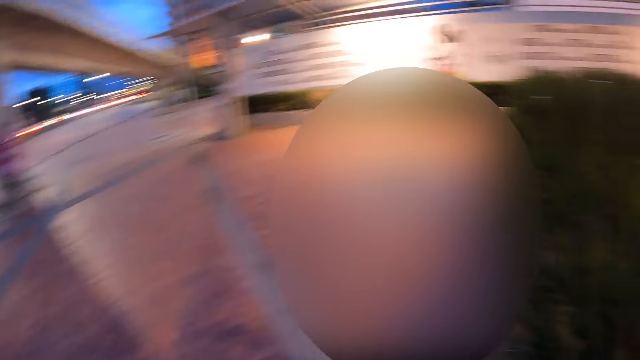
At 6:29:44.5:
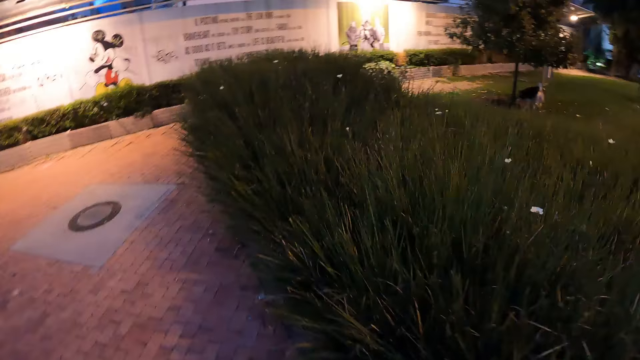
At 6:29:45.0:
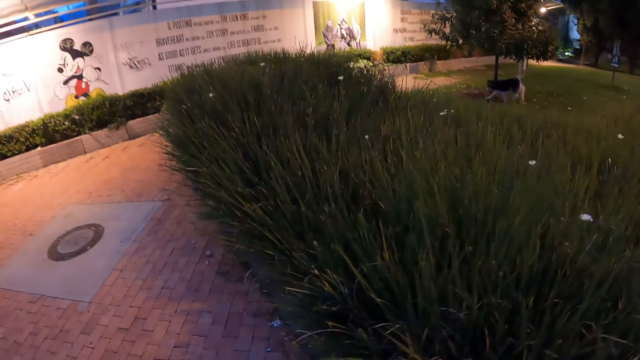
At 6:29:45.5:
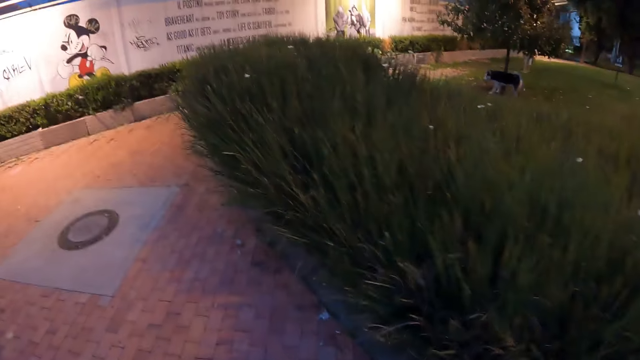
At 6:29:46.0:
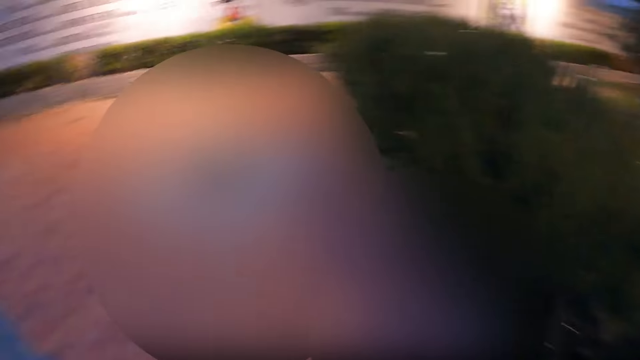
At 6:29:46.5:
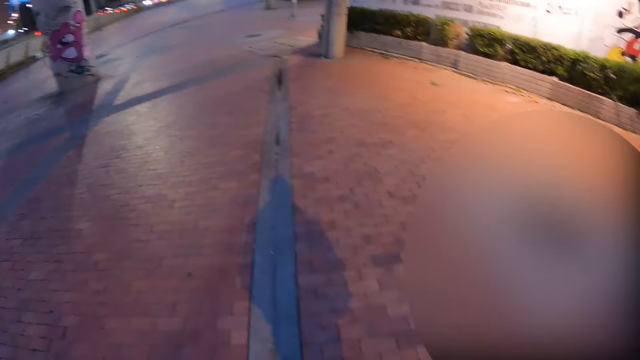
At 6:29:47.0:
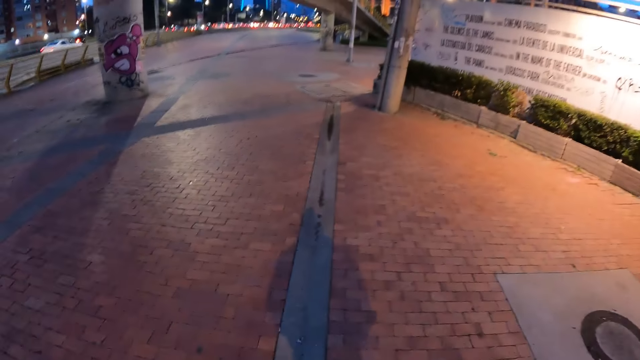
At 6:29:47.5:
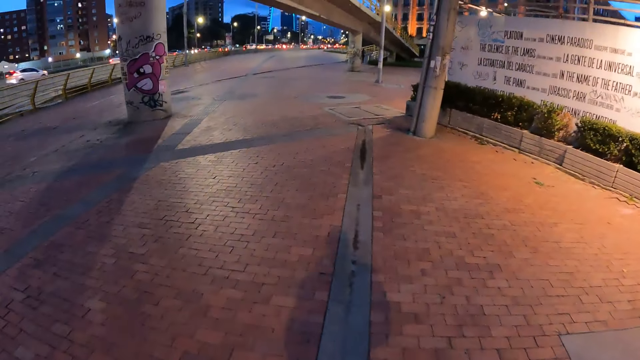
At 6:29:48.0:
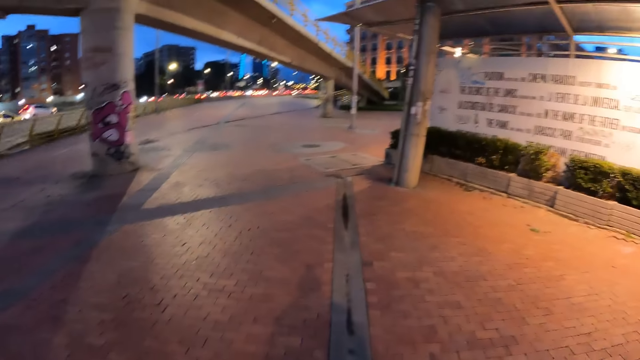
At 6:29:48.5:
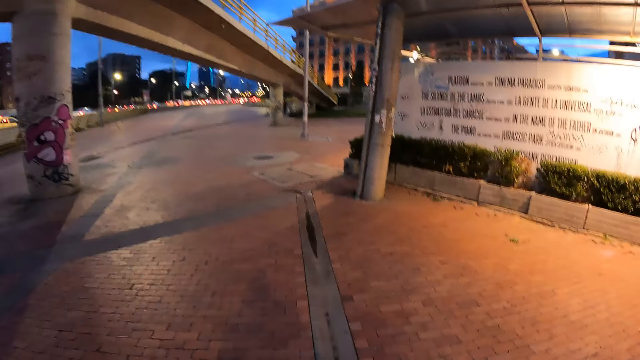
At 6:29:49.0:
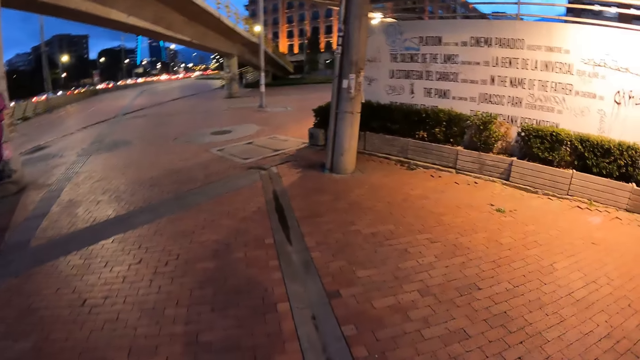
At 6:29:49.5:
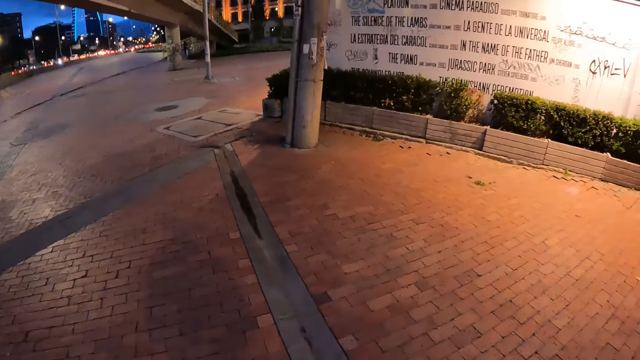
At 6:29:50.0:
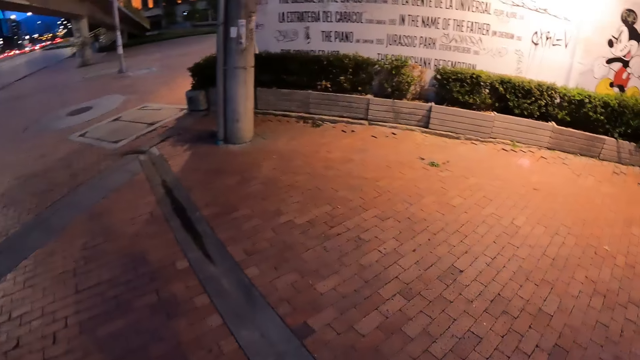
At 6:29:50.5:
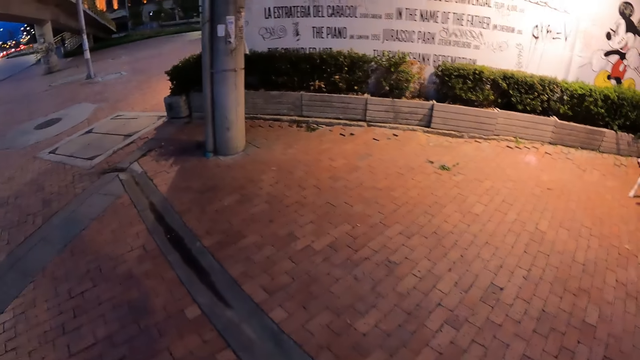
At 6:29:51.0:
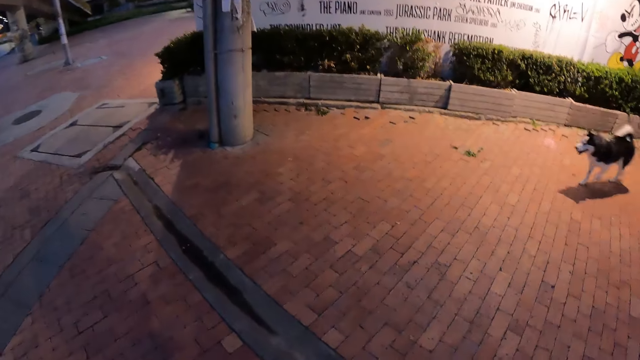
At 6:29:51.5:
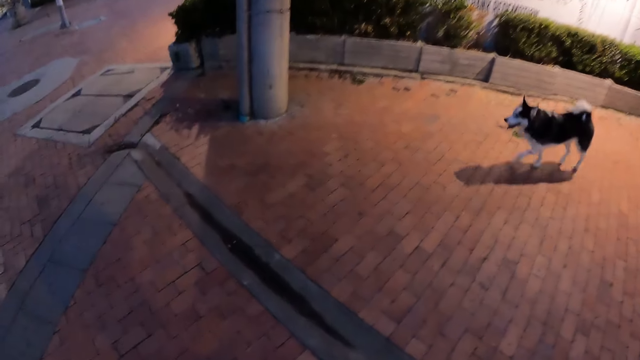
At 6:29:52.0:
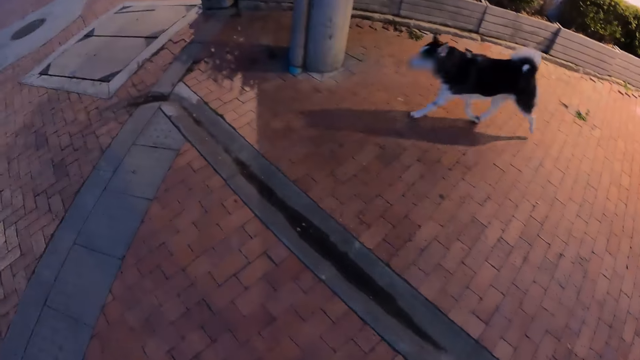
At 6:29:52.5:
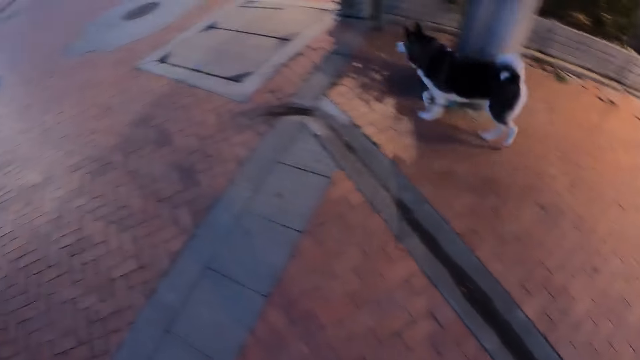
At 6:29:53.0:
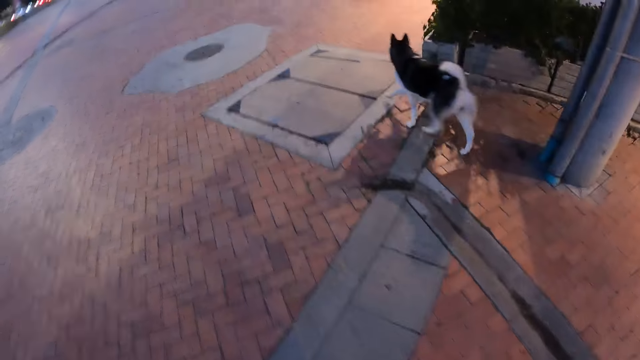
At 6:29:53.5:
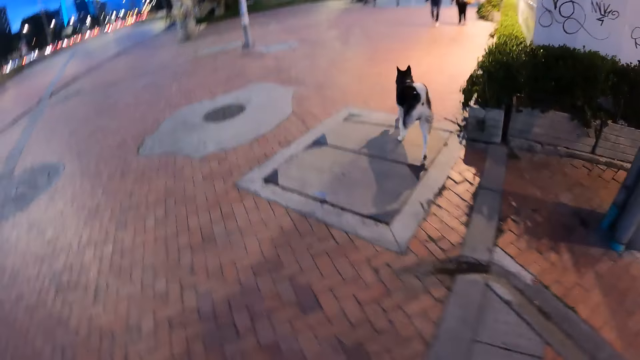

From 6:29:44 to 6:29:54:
The camera wearer walks on the pathway.

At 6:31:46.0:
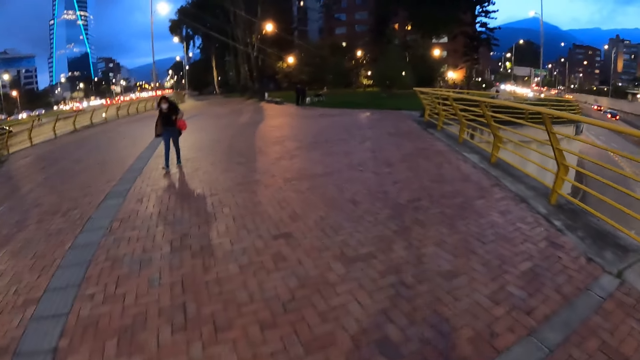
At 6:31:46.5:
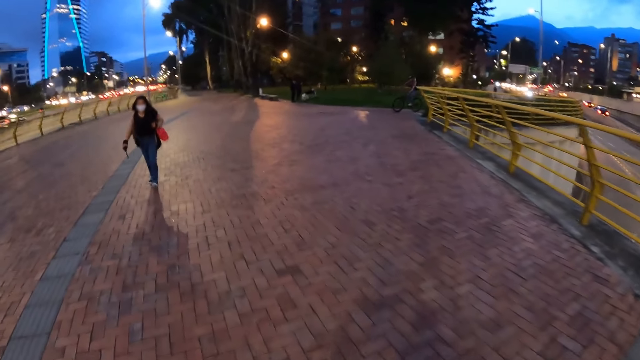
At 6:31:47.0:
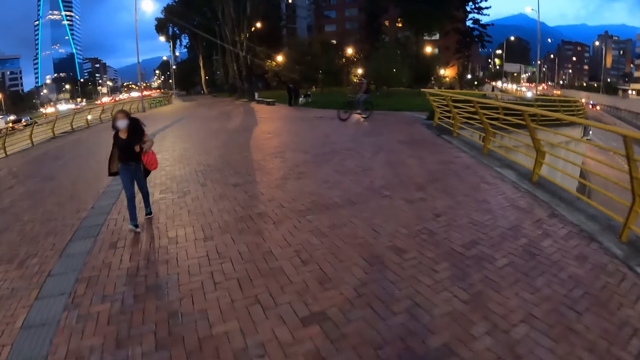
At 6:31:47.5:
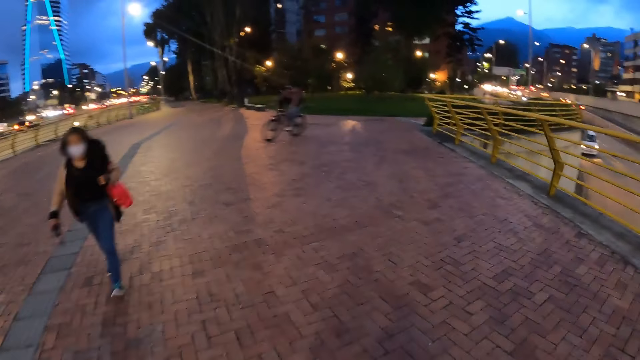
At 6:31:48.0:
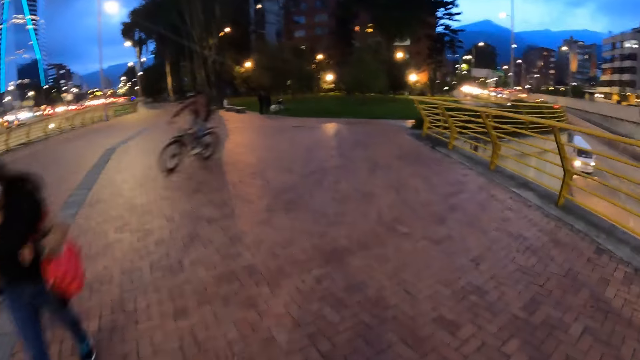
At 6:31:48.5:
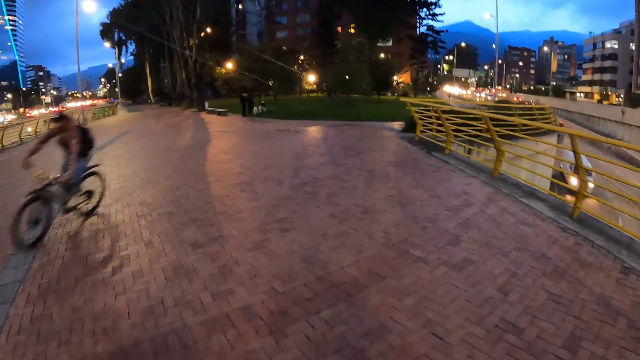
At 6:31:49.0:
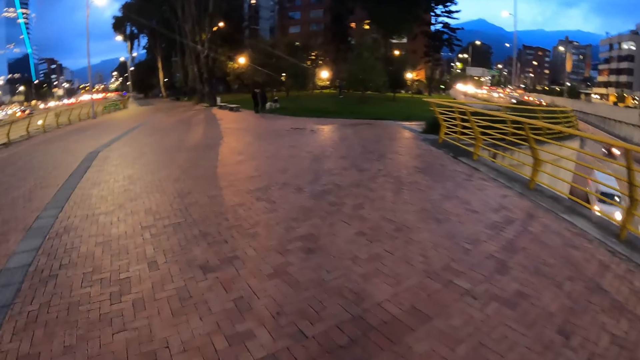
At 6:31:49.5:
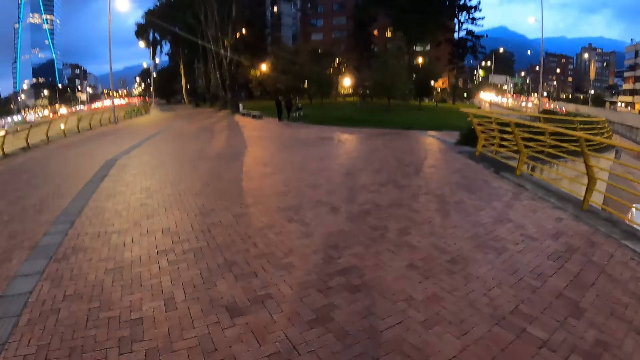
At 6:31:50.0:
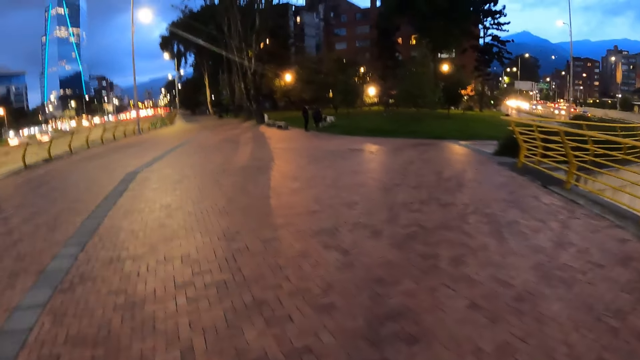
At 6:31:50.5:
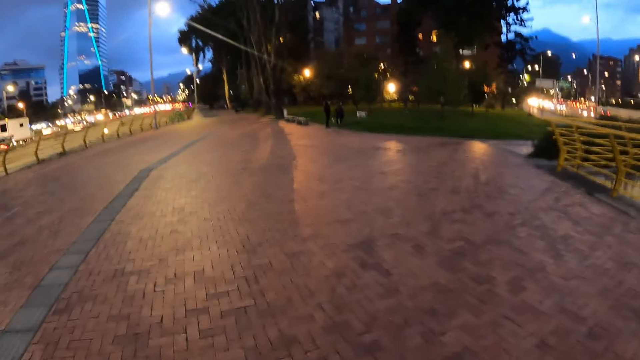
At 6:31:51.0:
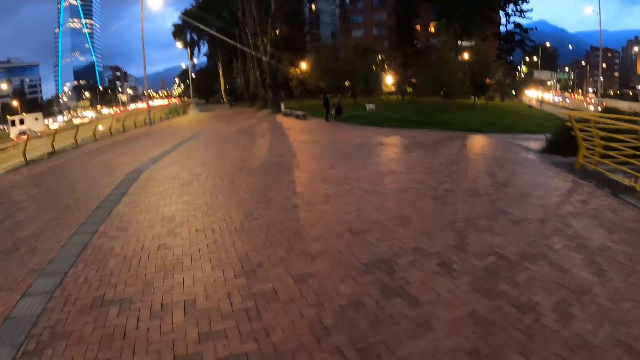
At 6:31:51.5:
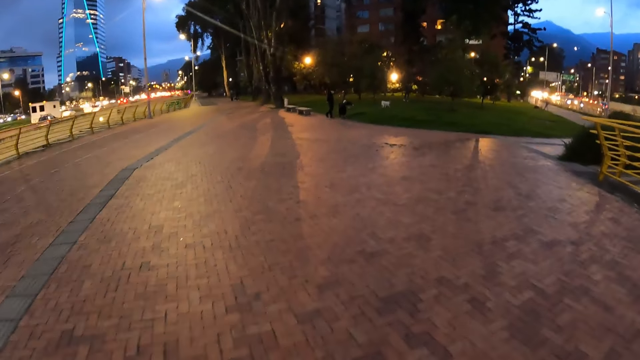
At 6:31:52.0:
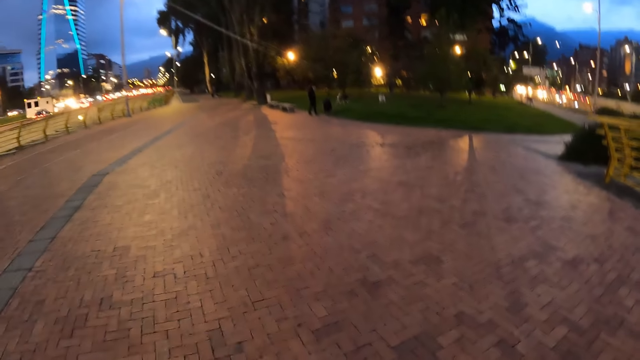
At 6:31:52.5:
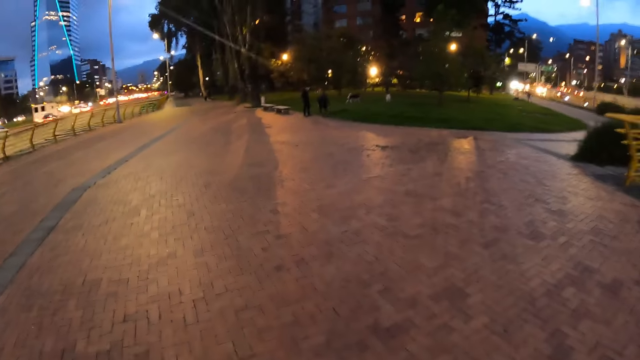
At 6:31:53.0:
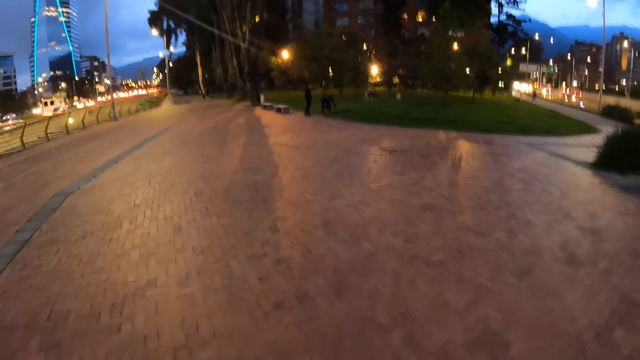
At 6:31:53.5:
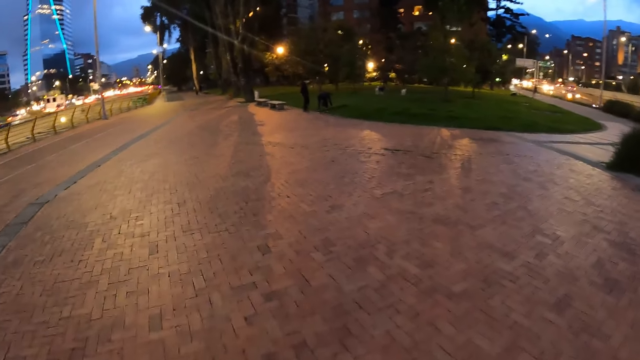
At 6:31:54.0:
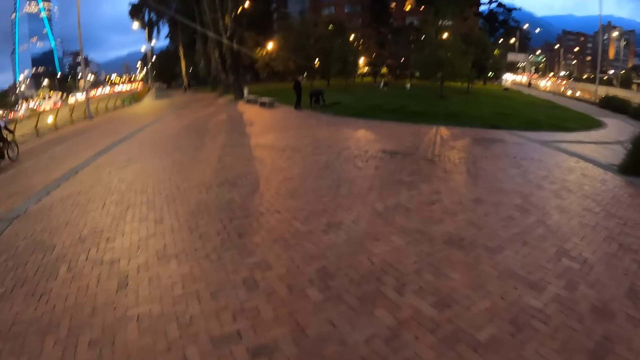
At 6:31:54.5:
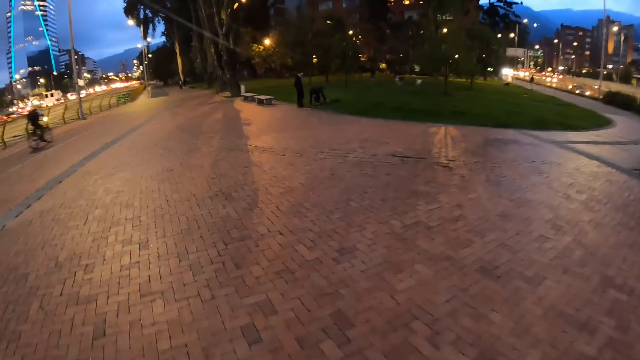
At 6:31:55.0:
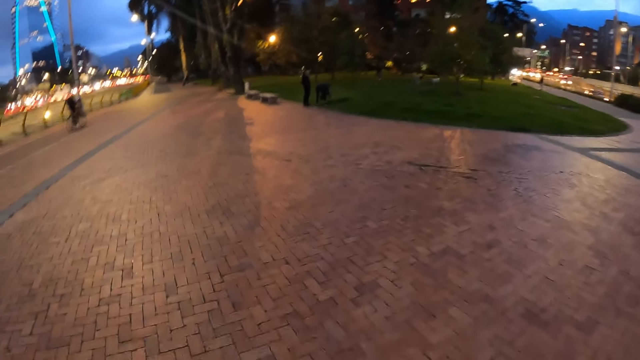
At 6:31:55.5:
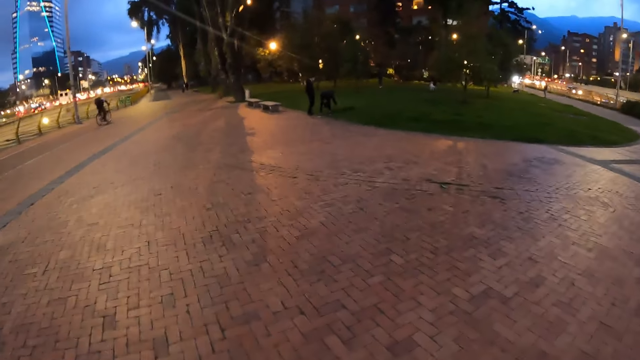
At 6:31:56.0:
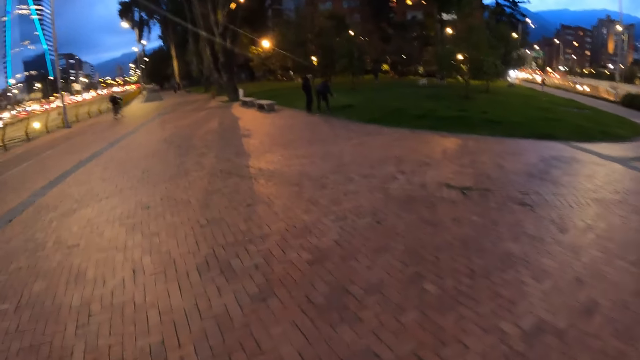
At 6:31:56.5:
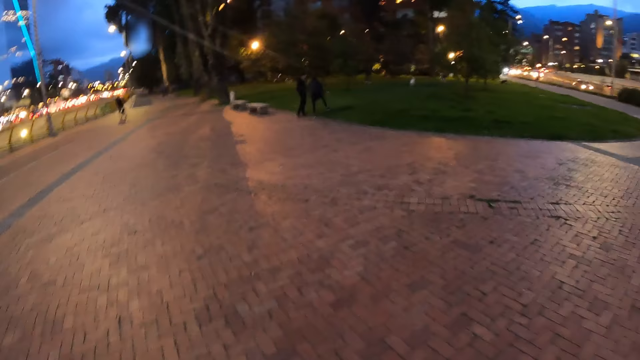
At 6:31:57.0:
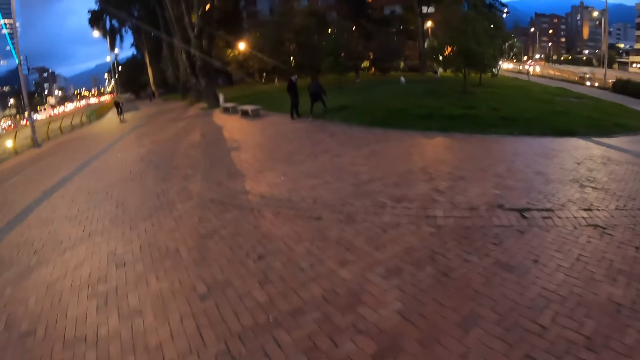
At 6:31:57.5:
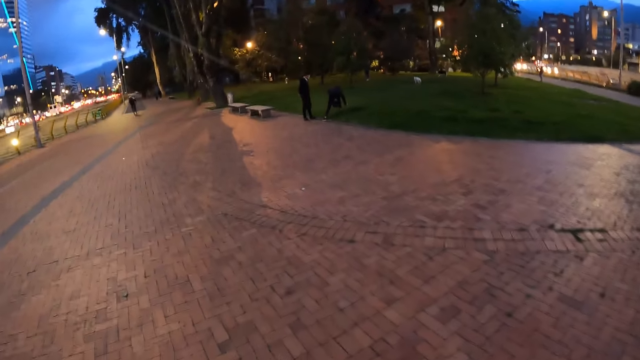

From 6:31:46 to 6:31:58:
A woman walks past the camera wearer. A cyclist rides past the camera wearer. A dog runs on a lawn. Another dog runs on the lawn.
